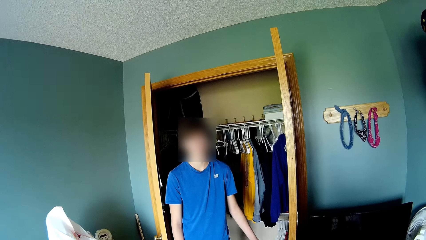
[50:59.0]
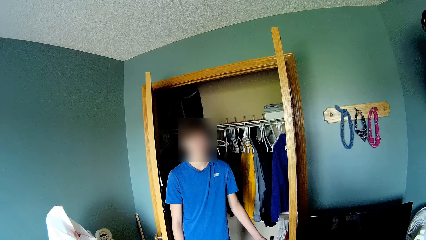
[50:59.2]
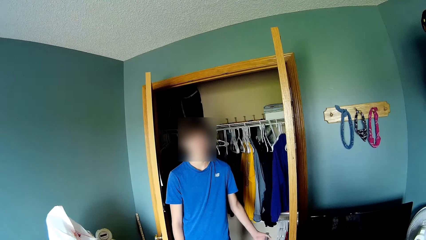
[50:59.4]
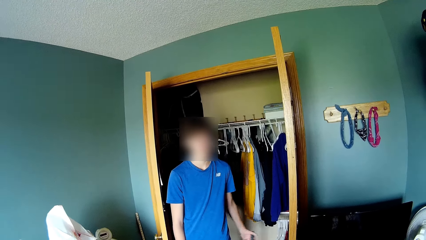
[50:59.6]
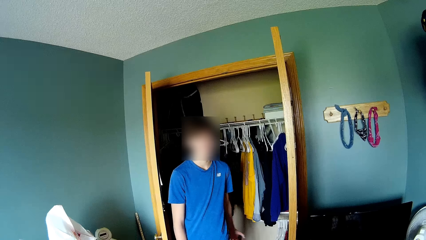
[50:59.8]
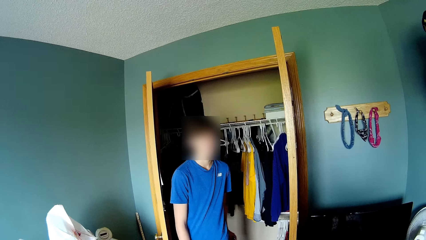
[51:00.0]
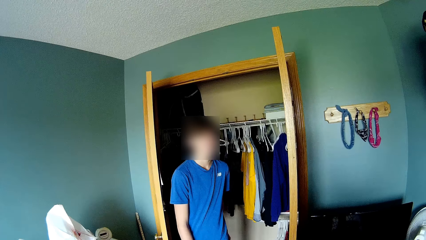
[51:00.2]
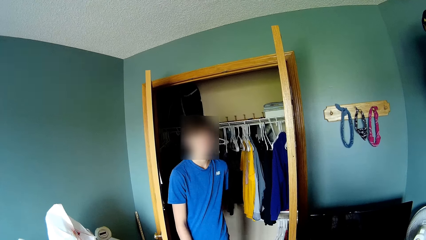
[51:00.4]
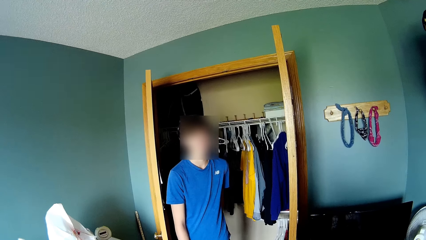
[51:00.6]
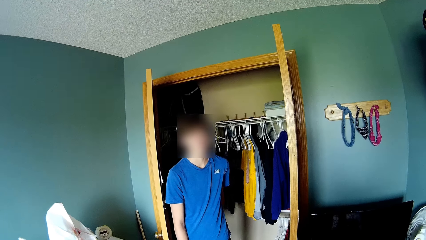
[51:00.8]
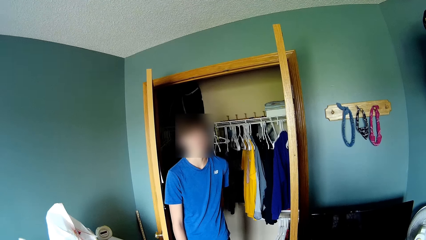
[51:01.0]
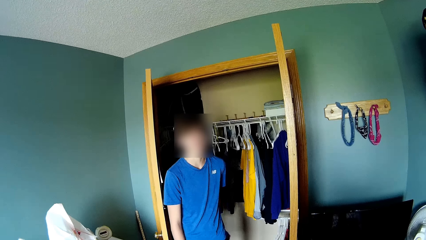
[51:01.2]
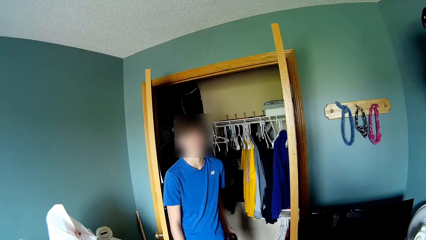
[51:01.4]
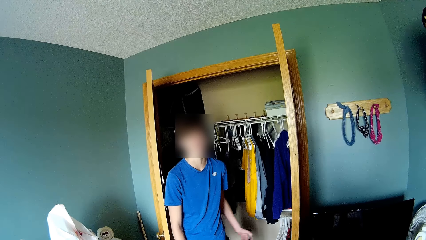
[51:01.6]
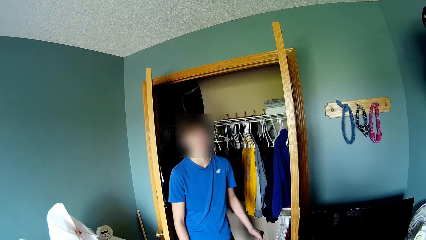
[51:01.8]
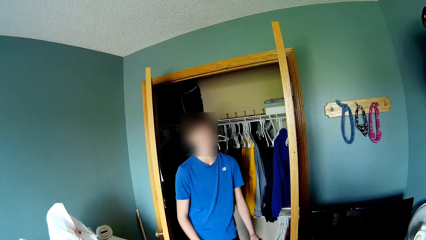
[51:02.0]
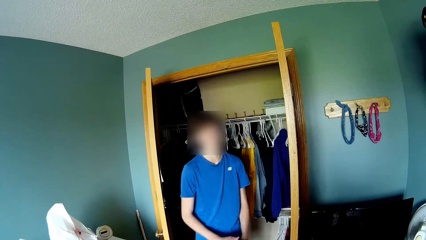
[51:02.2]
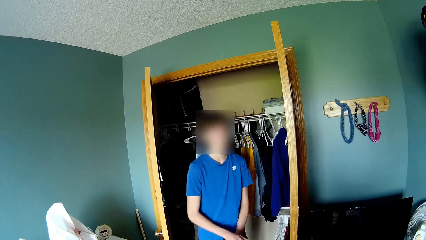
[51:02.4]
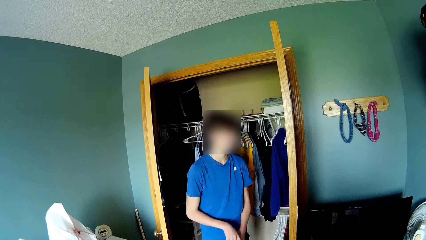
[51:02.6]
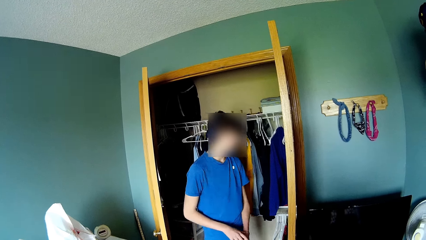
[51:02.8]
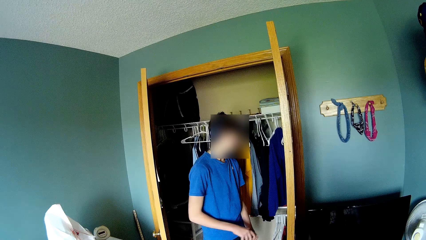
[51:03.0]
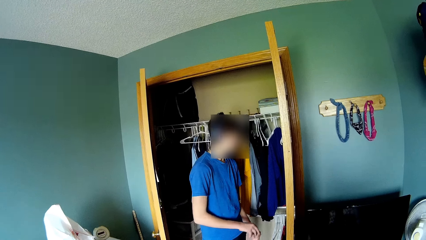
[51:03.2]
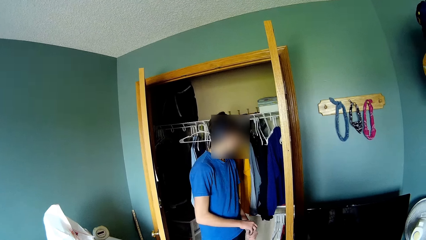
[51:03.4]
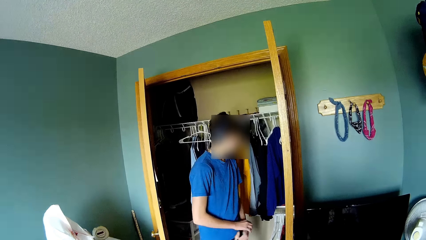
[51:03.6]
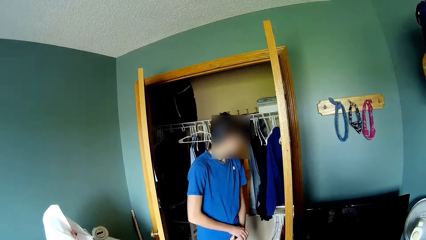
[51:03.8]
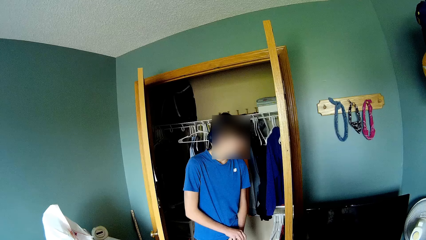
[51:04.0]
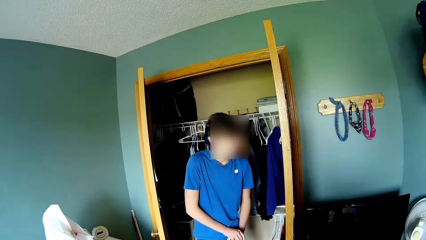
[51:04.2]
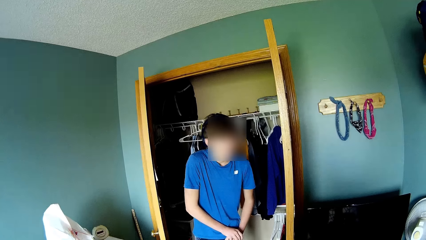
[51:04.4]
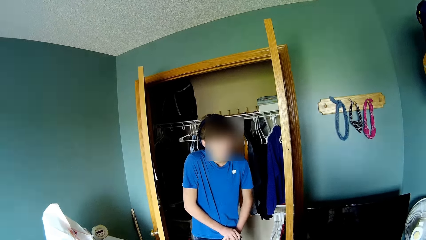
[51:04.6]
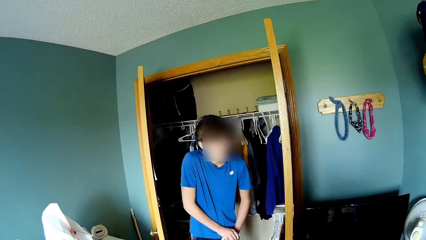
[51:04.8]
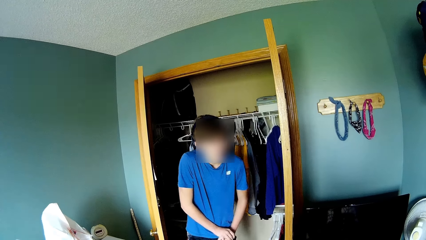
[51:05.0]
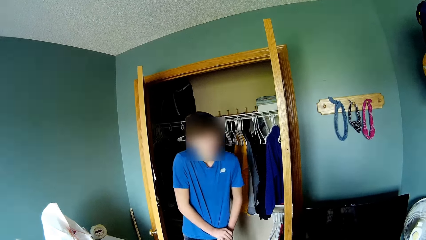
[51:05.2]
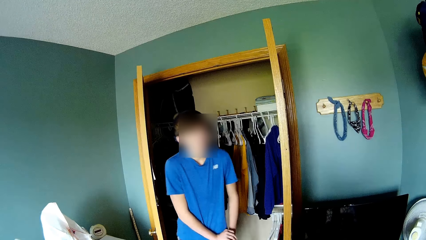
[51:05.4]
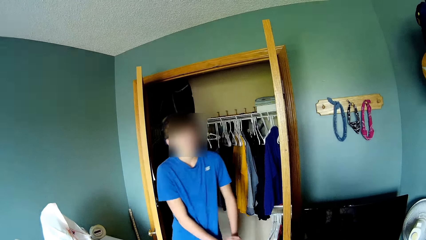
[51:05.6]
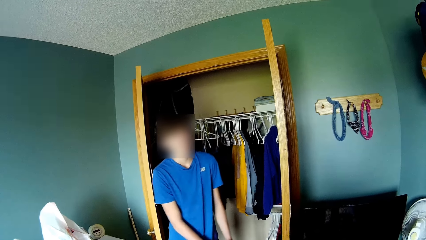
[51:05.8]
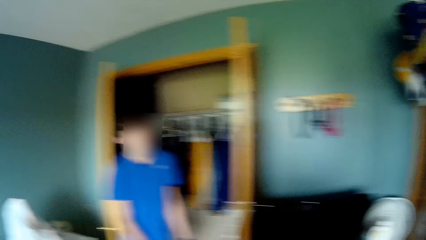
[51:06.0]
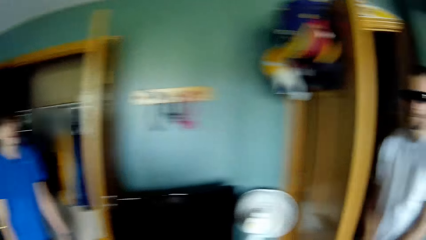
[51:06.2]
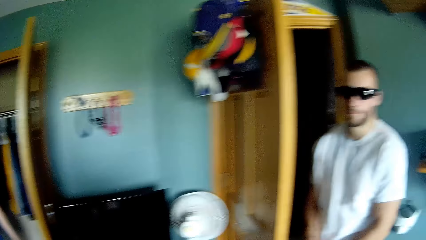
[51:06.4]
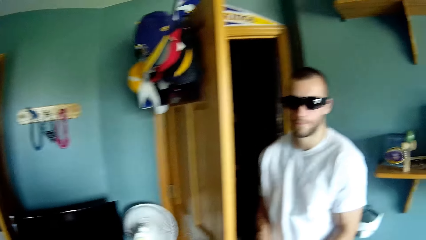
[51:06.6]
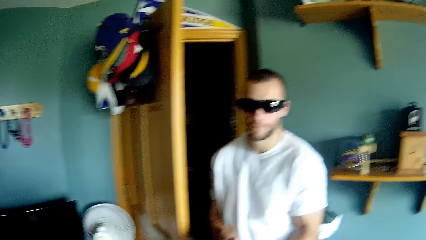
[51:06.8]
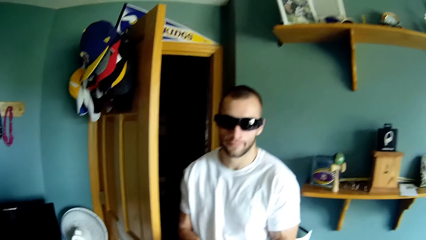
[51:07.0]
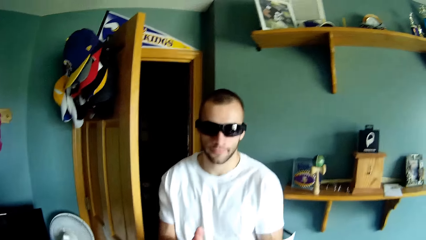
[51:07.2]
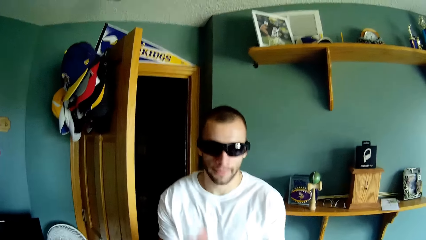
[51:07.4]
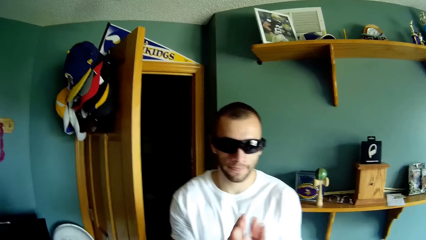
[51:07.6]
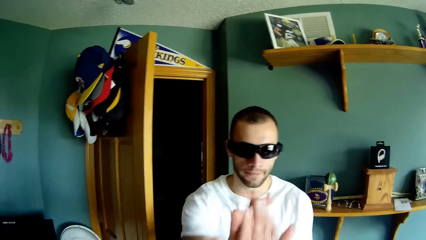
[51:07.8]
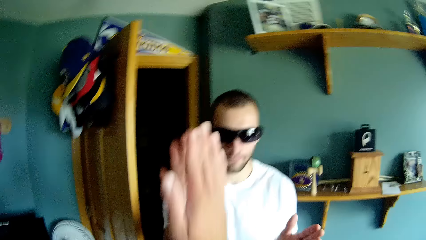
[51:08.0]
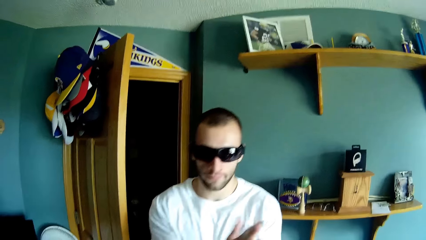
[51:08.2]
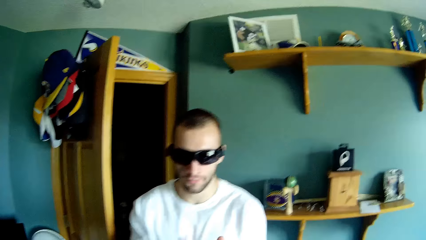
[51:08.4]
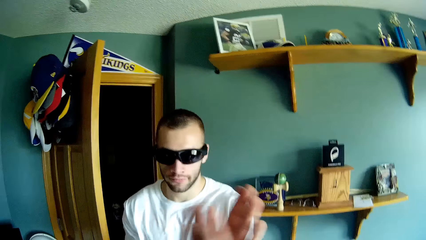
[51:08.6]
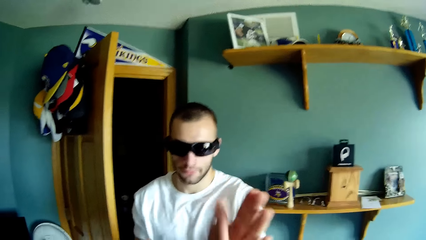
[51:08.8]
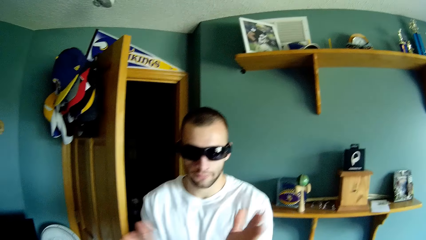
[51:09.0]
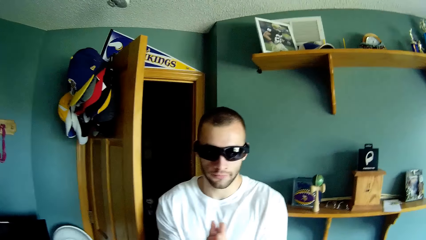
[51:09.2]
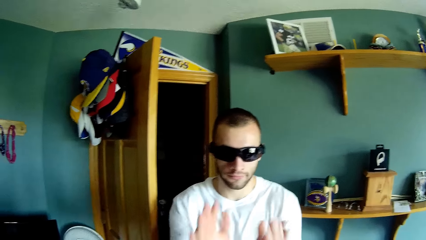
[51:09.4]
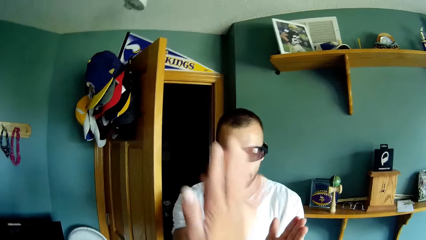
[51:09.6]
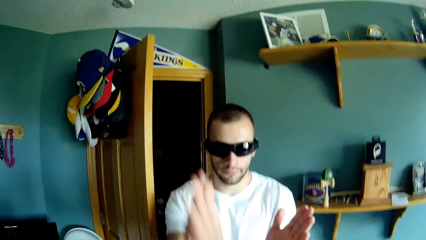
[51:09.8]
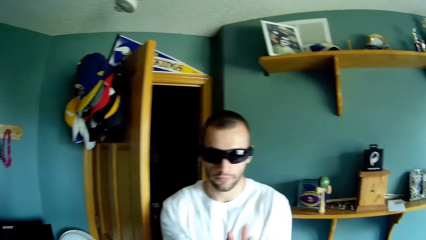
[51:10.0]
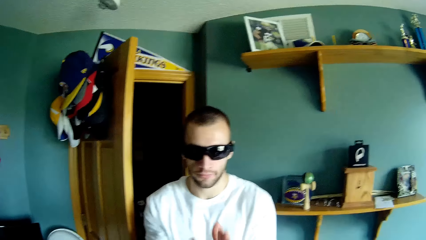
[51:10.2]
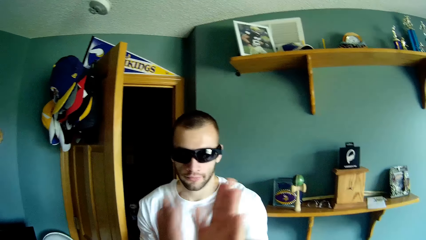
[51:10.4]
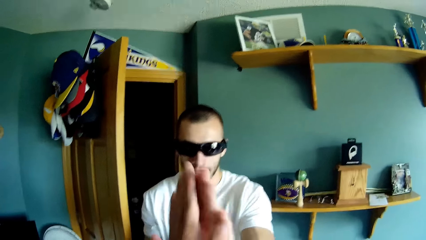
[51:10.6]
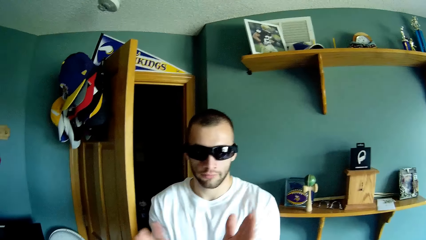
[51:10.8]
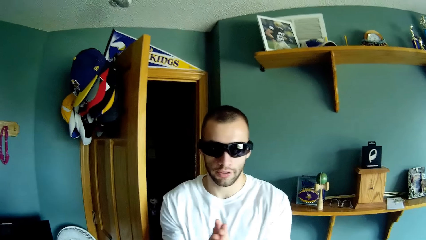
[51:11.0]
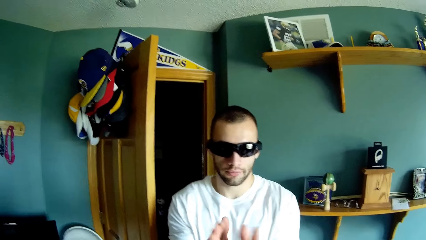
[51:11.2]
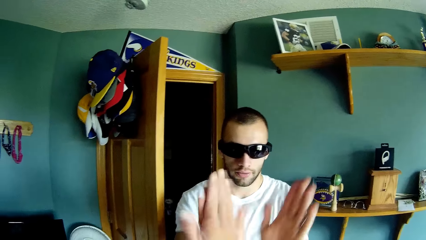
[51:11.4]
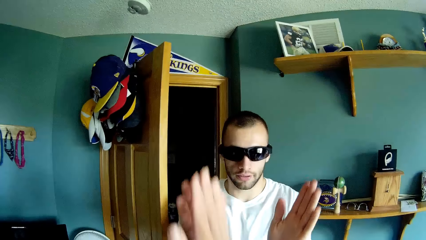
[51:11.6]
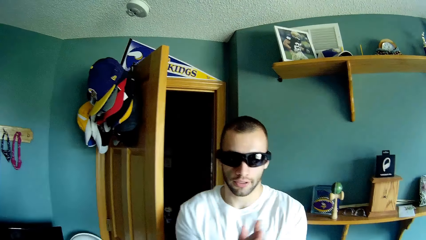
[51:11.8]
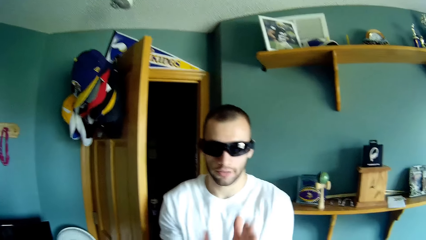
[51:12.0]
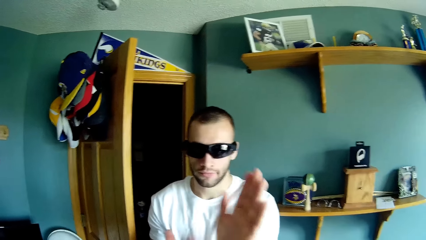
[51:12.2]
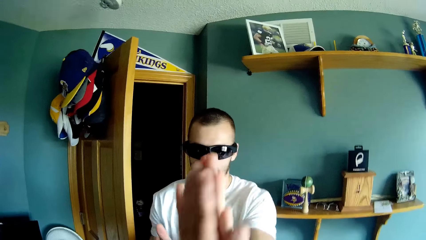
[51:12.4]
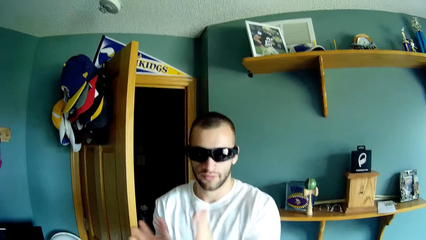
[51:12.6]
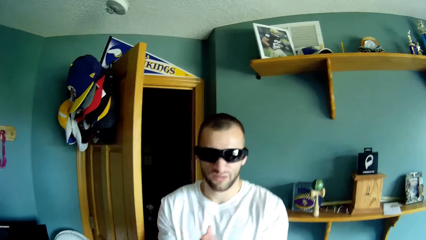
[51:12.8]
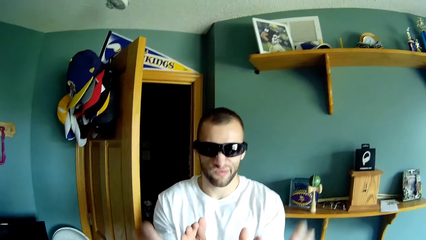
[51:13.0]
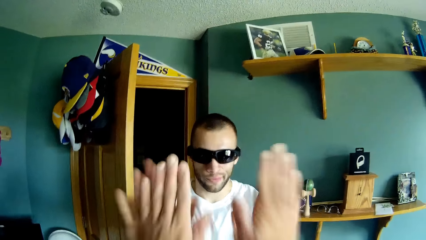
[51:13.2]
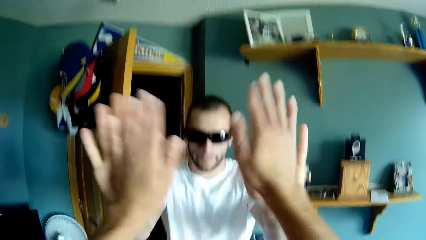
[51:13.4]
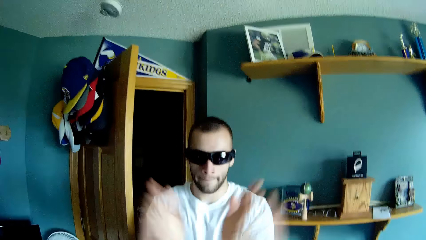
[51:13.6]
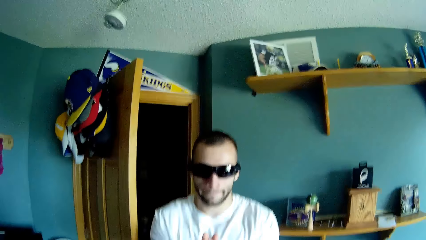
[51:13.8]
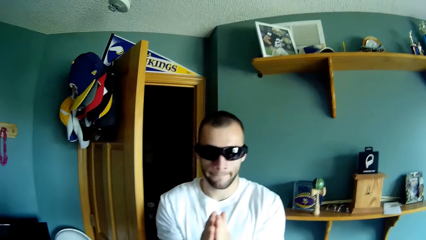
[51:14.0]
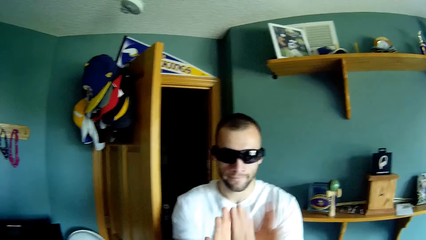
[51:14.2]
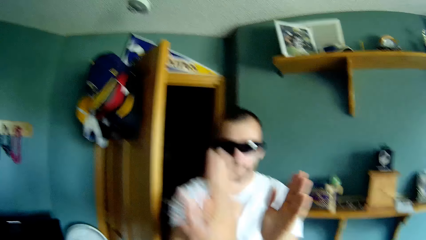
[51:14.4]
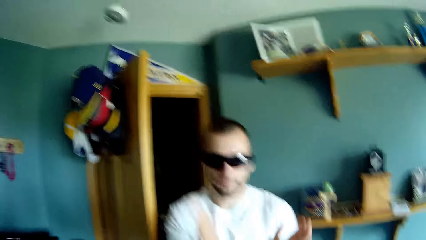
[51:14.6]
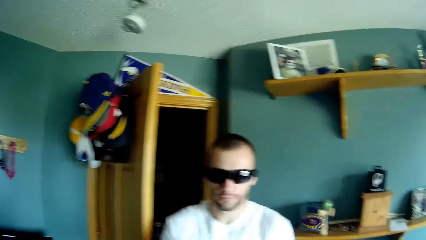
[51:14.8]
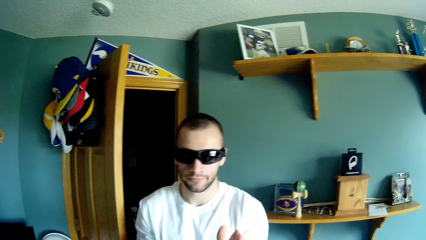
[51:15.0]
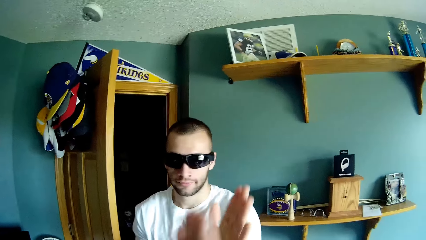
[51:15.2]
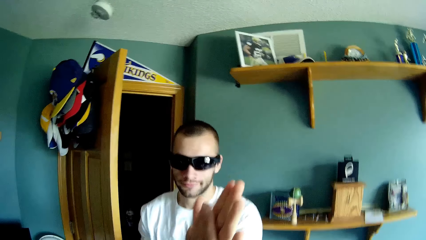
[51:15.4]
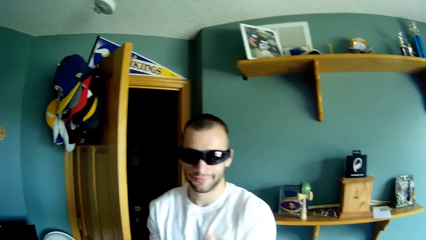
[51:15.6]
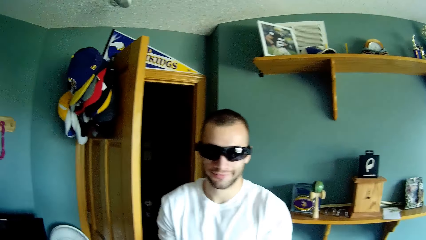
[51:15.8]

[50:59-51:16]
The camera wearer looks around the house. A man holds a vacuum cleaner. The camera wearer looks around. They play with another man. They play with the other man repeatedly.
